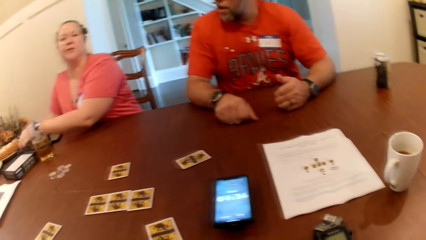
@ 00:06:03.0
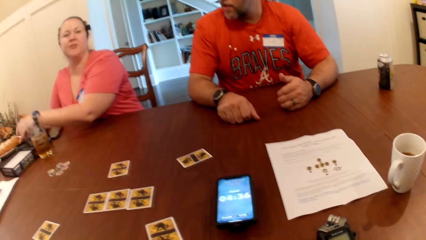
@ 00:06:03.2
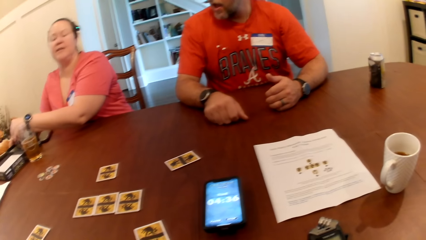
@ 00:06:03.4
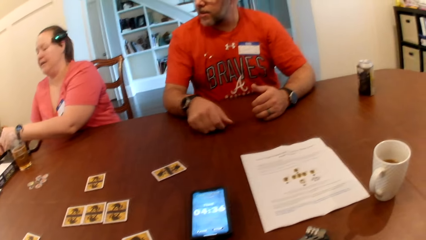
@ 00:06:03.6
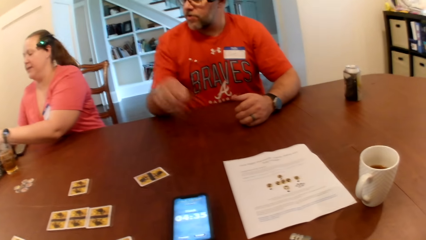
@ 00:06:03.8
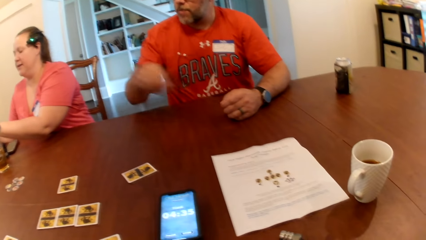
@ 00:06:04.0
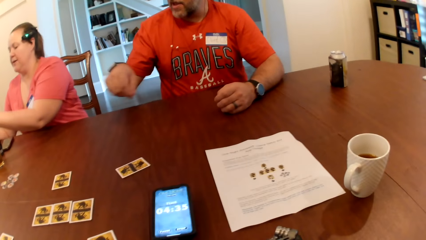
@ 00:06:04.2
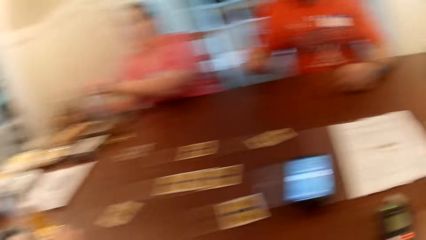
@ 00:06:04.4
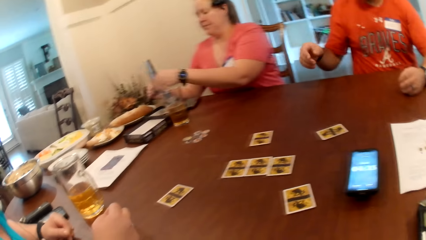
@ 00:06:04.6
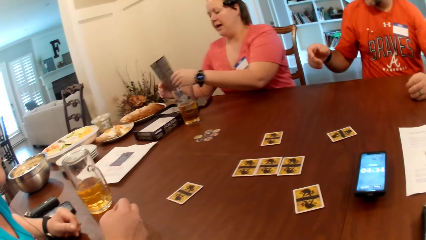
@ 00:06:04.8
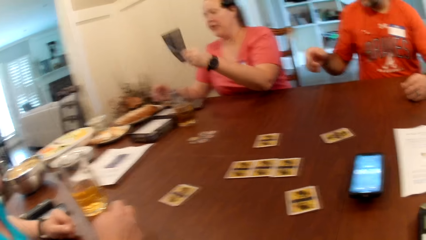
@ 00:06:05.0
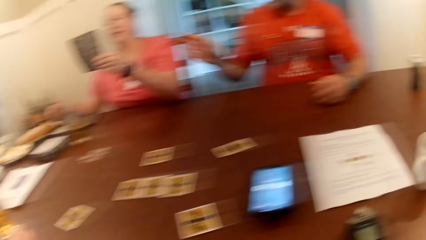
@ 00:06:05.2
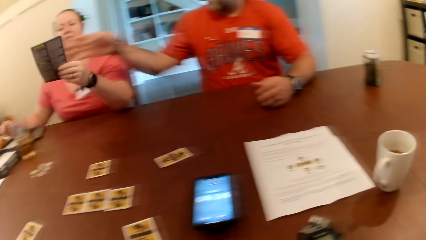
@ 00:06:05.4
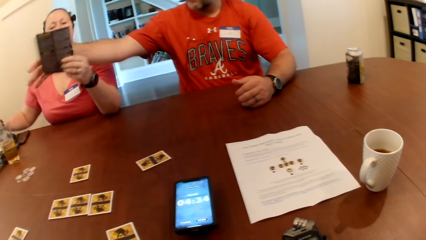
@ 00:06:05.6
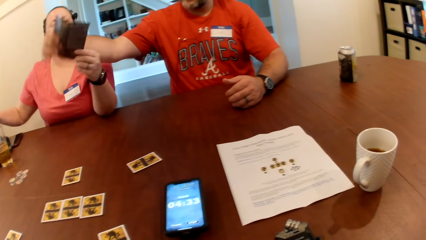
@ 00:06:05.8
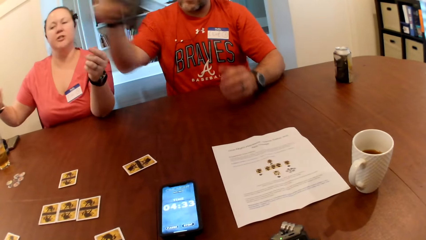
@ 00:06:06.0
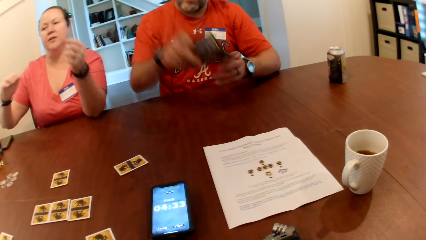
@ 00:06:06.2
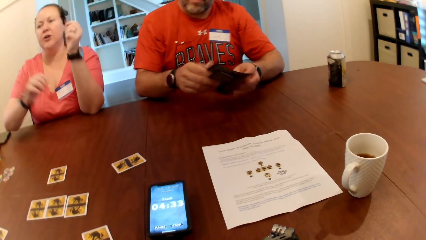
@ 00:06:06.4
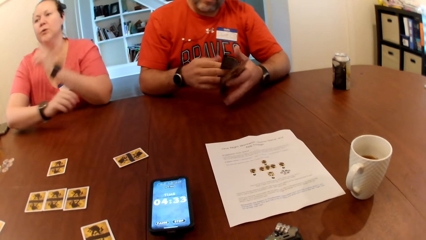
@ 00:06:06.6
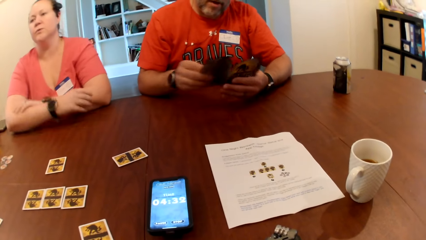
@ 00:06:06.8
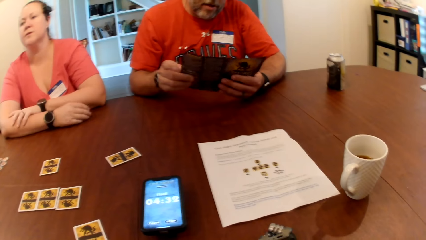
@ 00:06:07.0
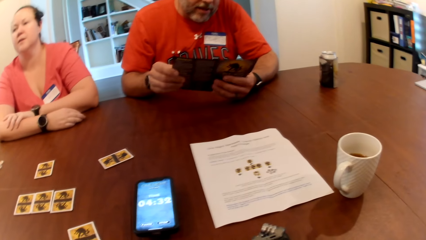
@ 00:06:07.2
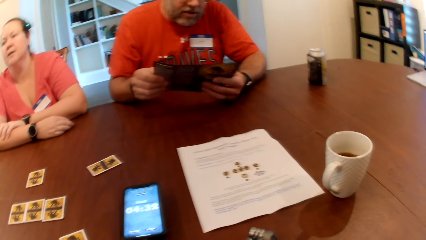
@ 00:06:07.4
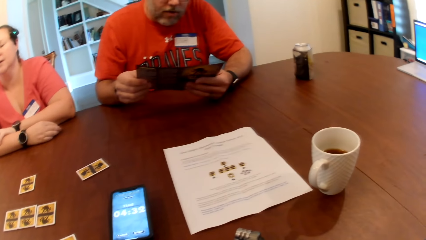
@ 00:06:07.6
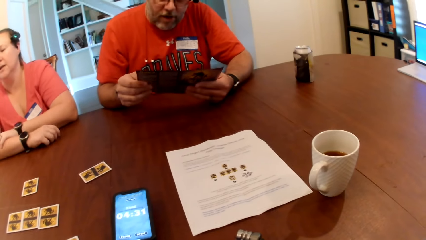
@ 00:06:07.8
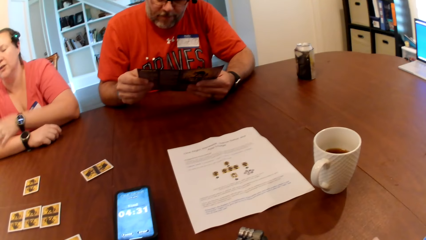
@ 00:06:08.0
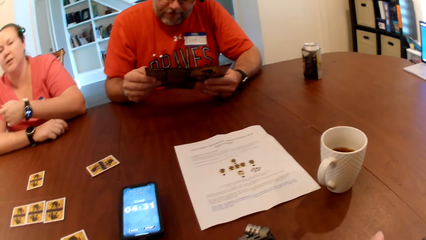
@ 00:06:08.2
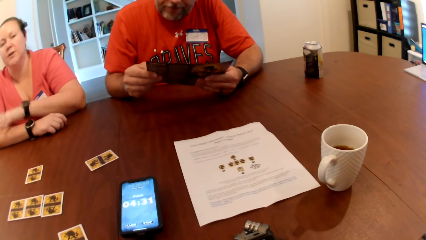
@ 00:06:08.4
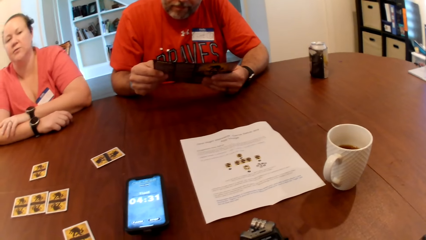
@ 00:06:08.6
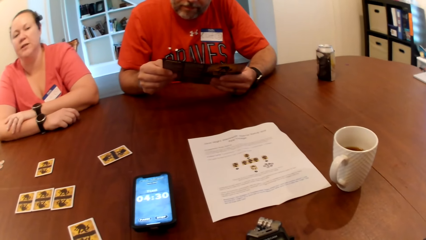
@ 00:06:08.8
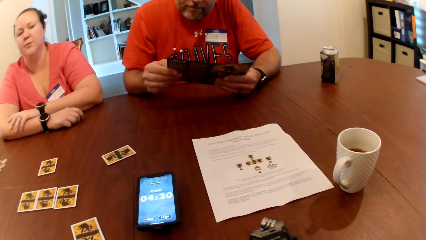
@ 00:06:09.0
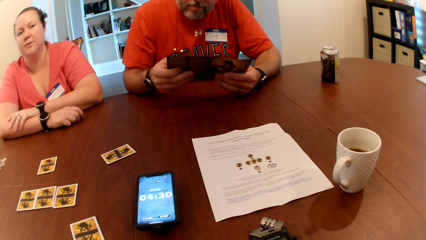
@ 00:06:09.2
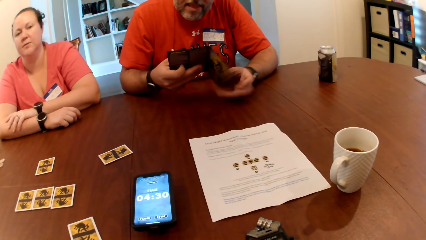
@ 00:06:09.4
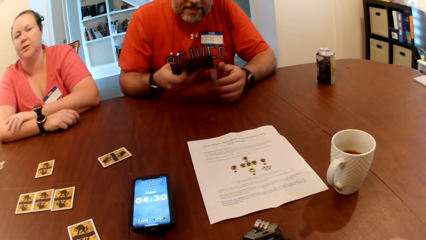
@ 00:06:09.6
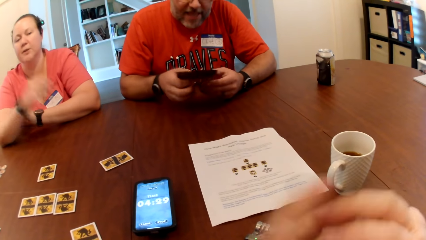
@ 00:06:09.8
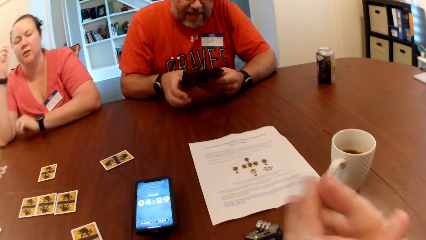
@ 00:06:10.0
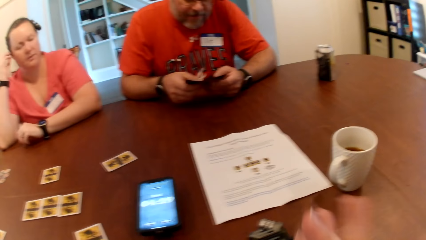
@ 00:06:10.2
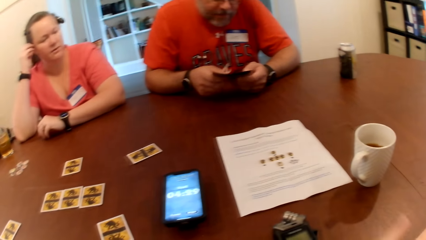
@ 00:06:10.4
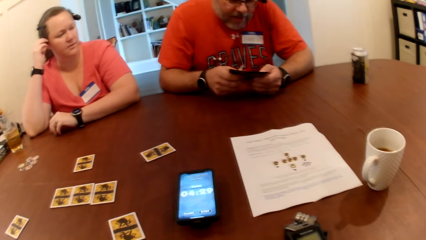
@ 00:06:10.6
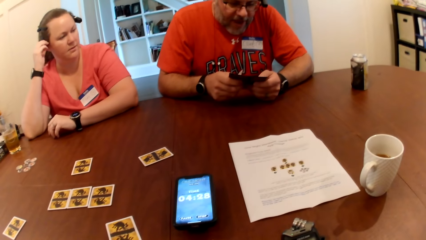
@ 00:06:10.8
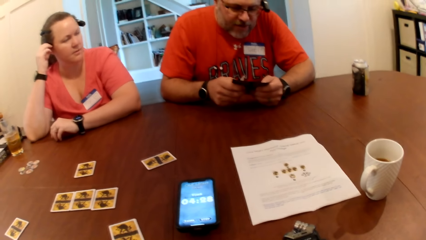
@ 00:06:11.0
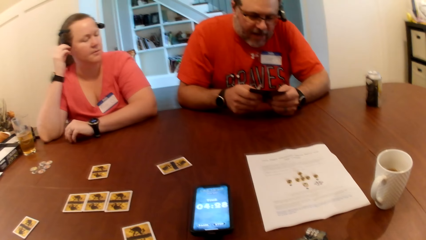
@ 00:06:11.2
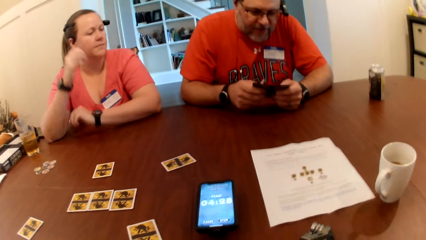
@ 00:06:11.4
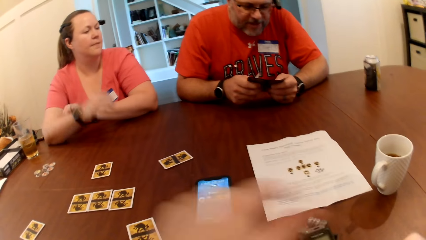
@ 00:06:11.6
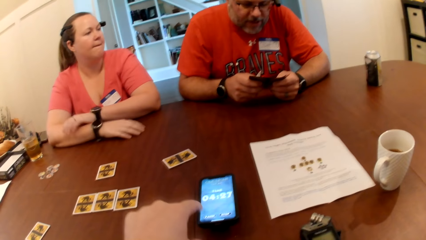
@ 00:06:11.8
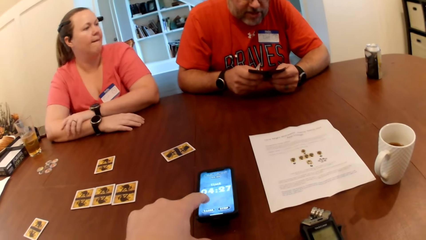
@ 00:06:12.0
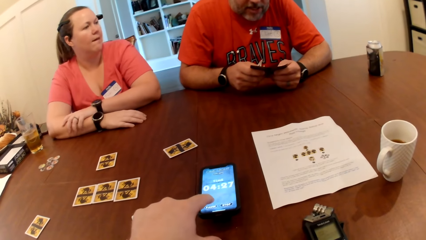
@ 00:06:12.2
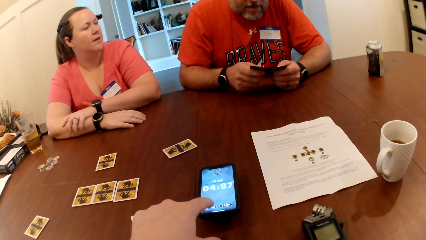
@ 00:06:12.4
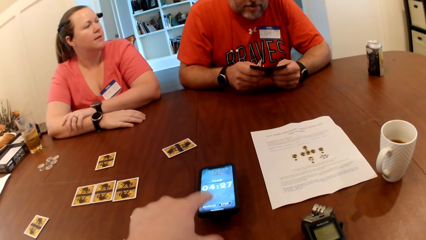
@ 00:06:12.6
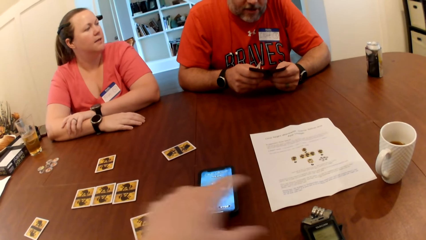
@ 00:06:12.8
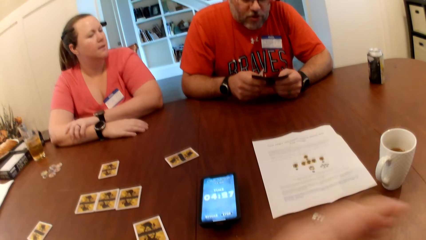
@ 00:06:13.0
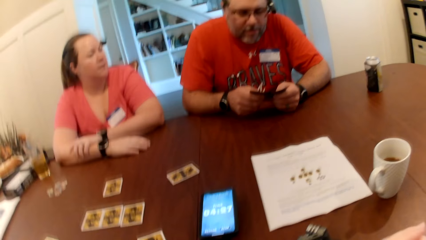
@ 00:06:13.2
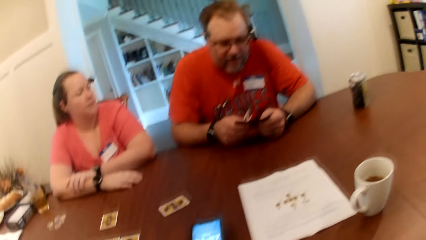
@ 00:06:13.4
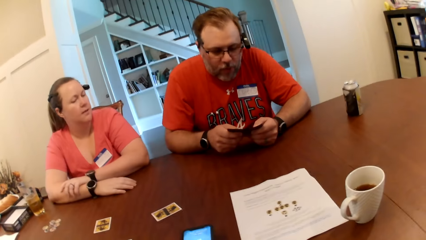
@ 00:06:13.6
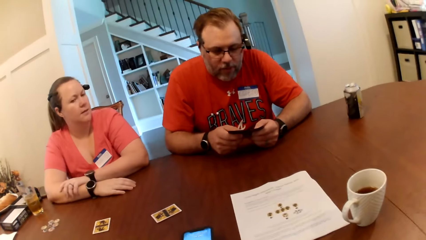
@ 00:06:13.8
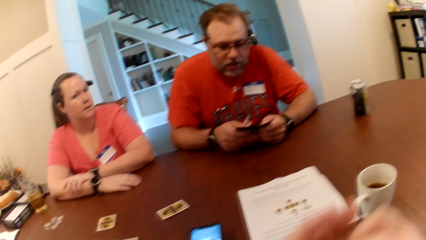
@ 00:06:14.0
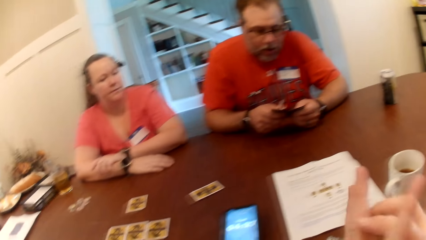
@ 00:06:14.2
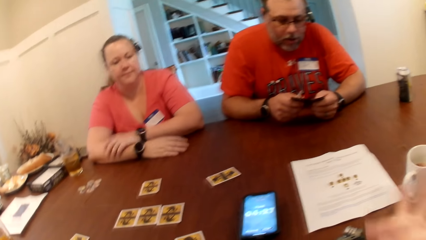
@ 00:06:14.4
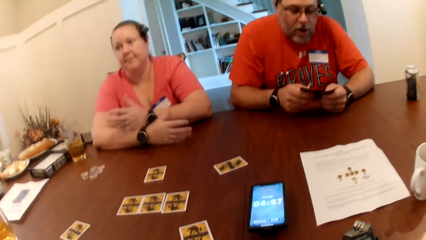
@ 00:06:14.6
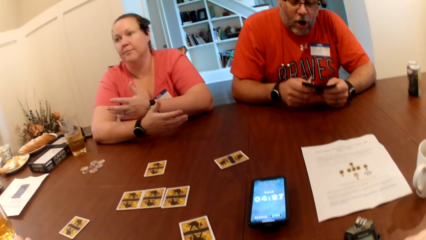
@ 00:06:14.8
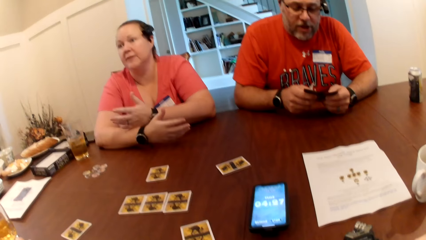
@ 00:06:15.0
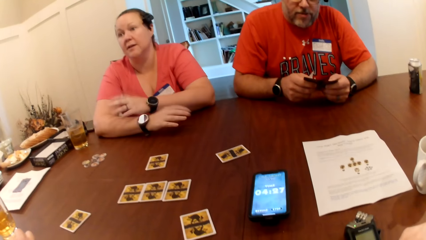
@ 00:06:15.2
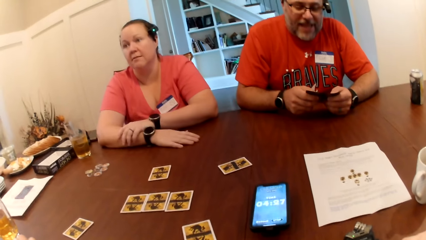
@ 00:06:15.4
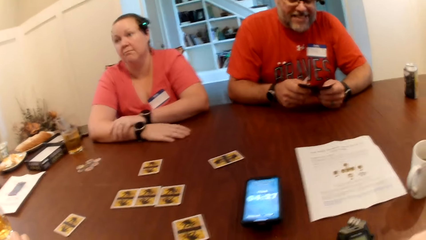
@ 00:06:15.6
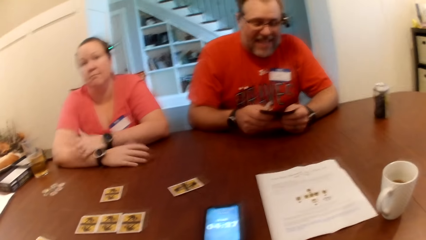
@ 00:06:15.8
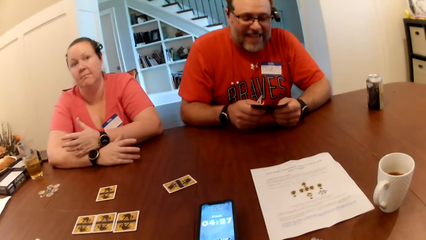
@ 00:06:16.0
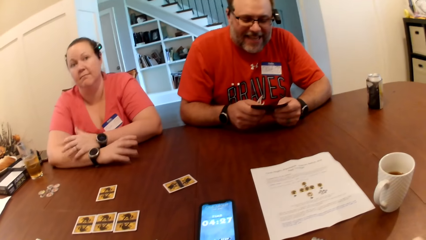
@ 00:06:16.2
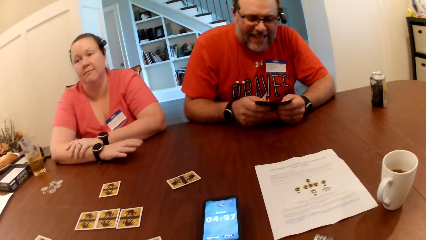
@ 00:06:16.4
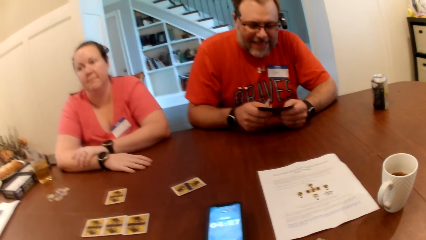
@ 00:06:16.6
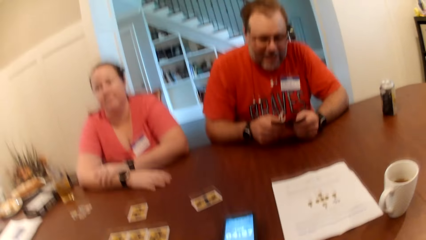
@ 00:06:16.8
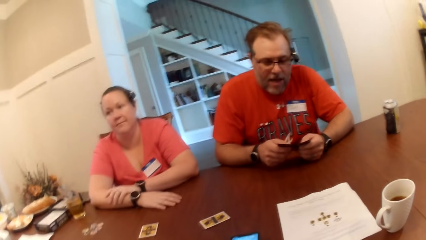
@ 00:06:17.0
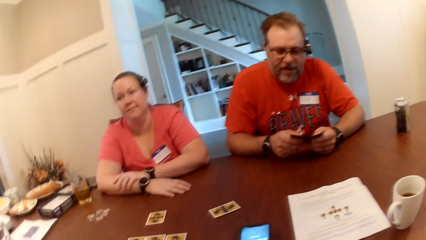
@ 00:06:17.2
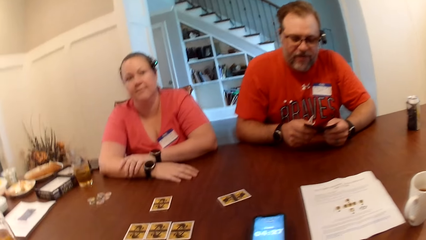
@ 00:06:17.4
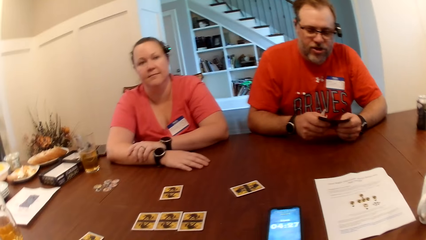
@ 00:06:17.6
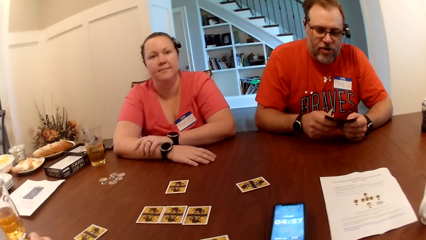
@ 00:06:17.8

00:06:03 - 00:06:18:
A woman picks up a game guide book. She passes a paper to a man with her left hand. The man holds the paper with his hands. The woman talks. The man reads out from the paper in his hands. The camera wearer presses a phone on the table with his left hand.
